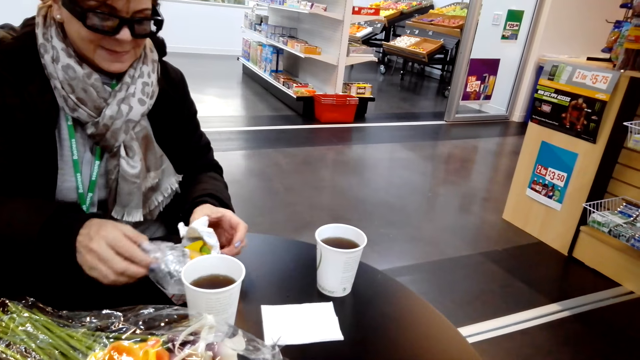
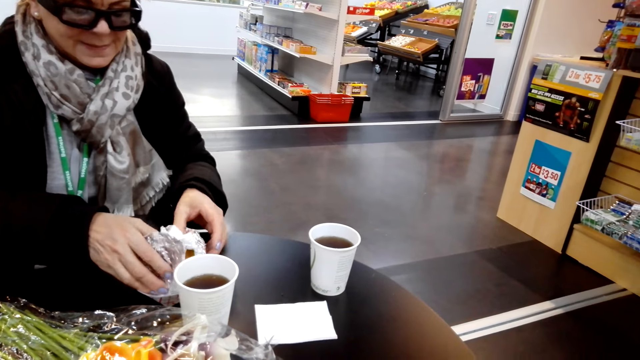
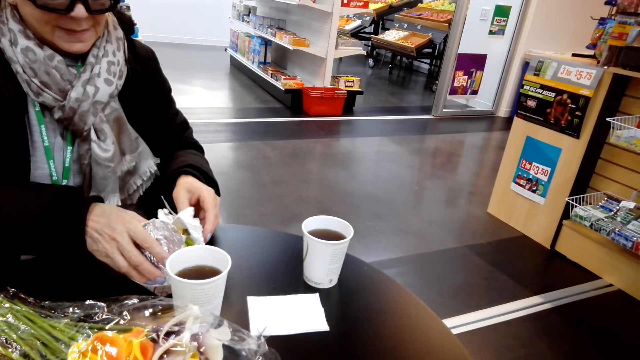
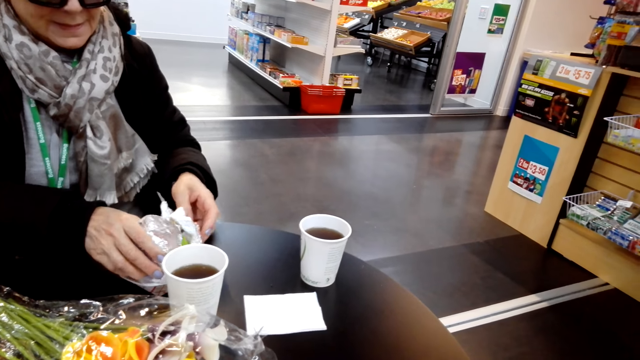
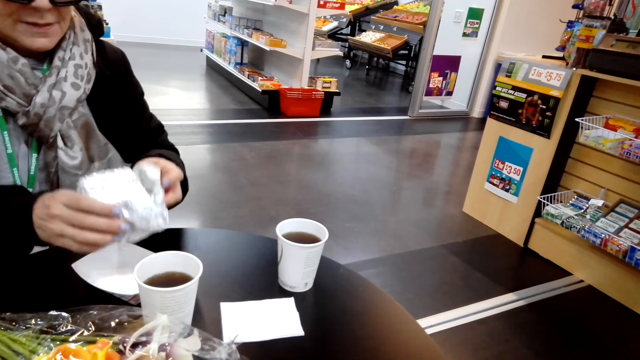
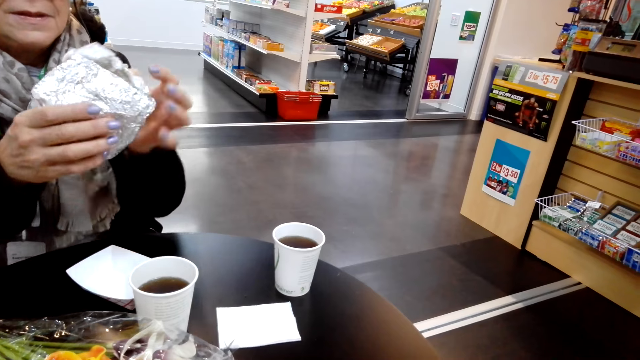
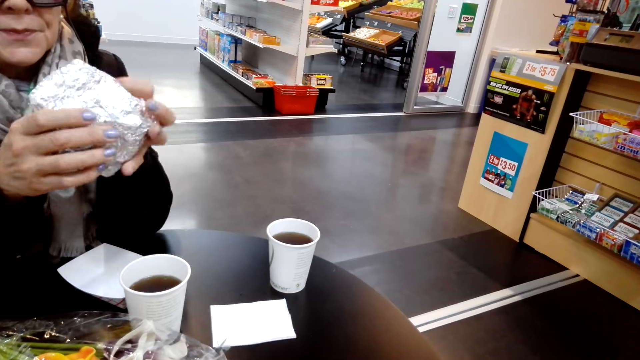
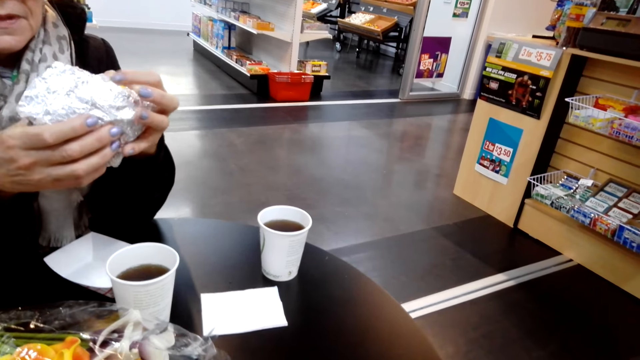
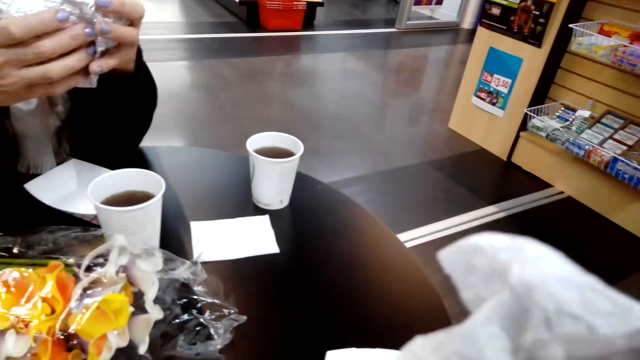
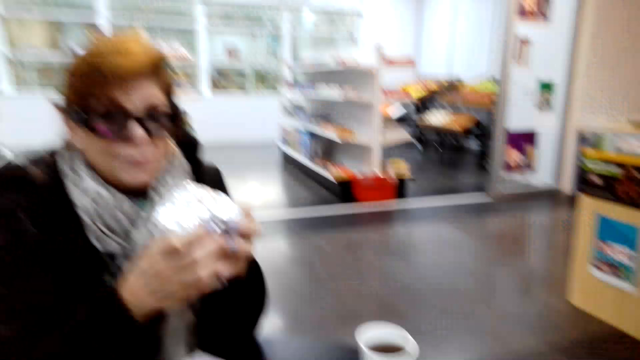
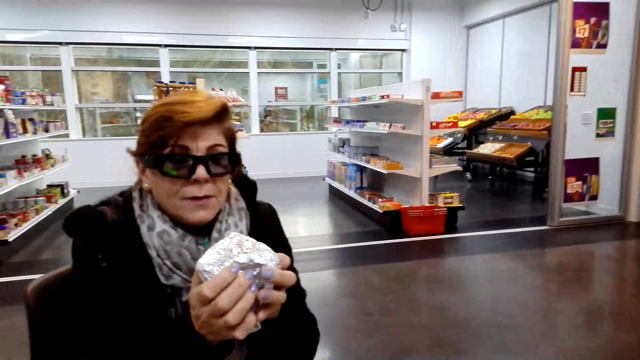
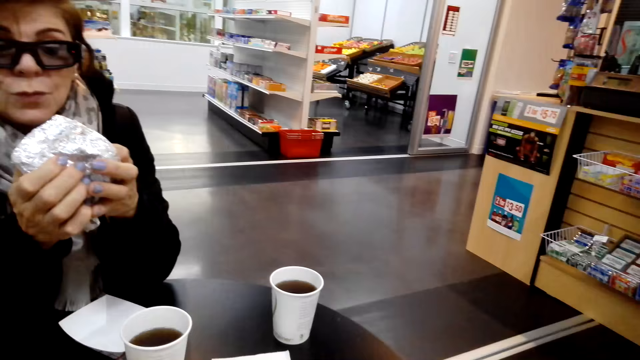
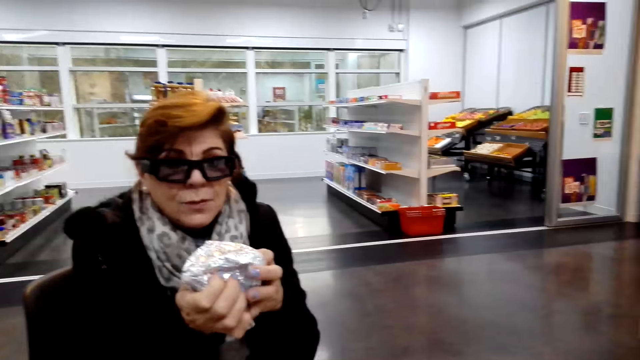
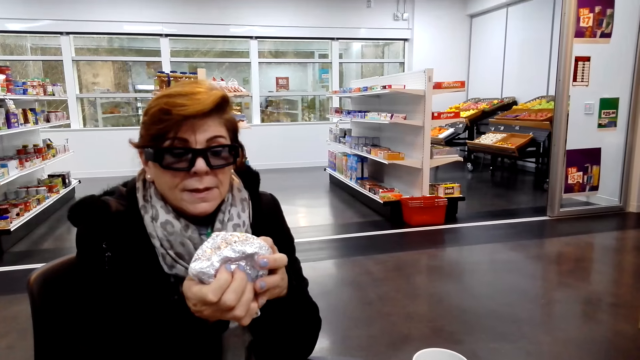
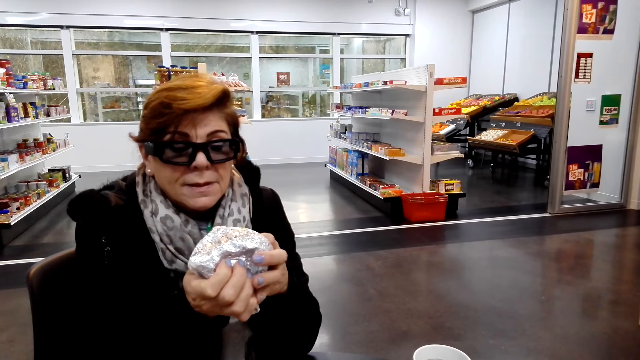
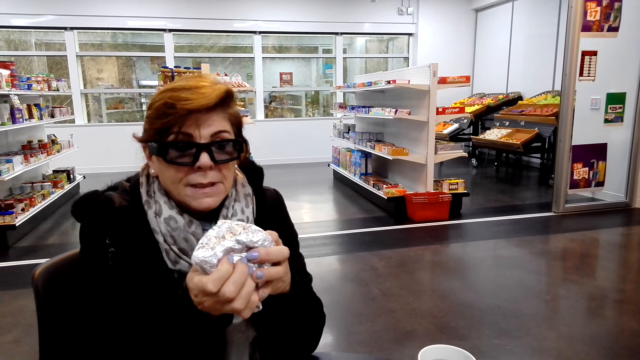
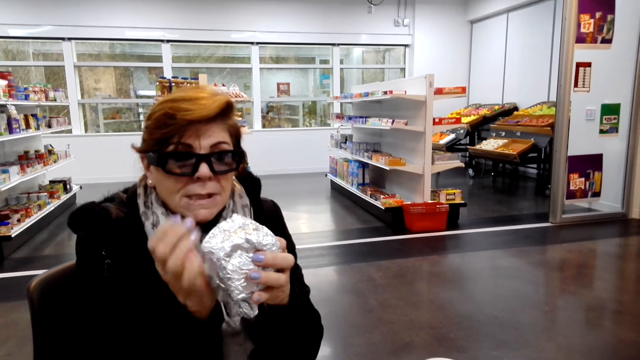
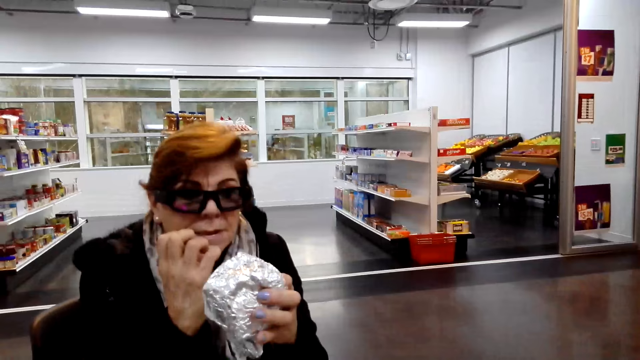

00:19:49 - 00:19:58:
A lady picks up foil or a snack. The camera wearer looks around.

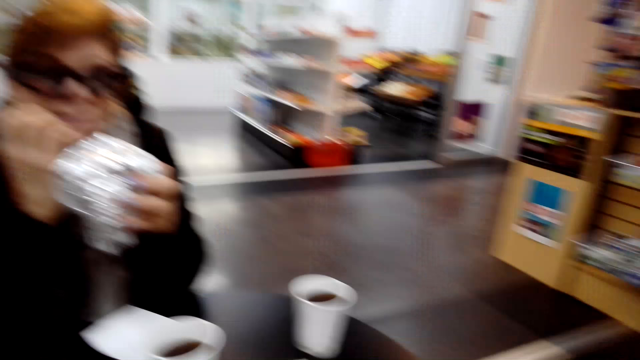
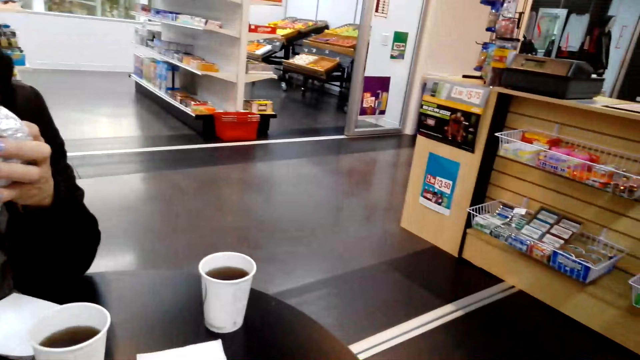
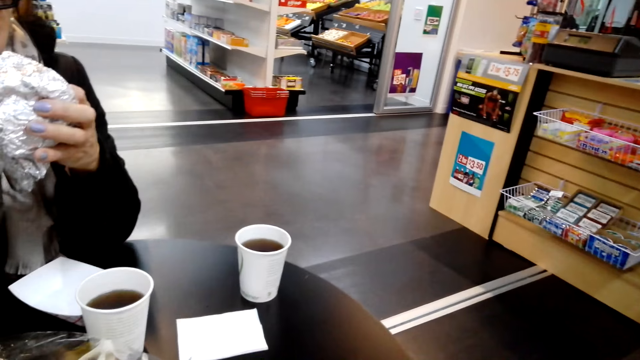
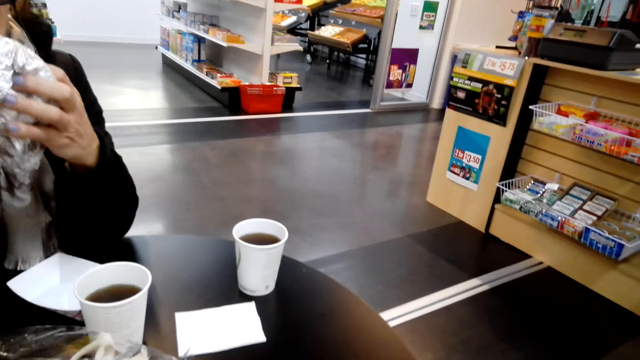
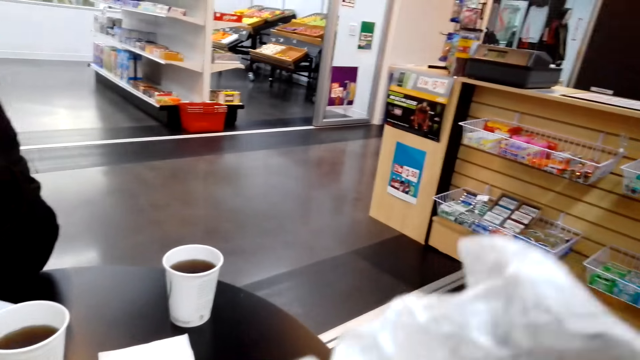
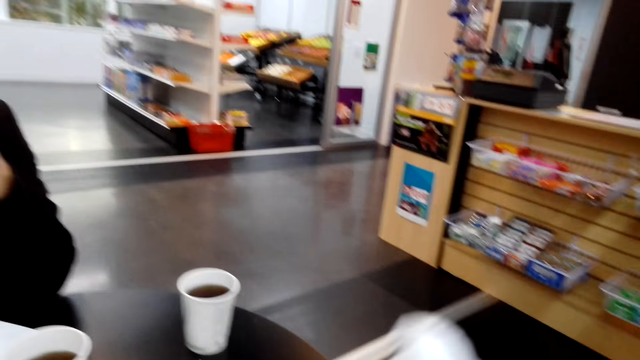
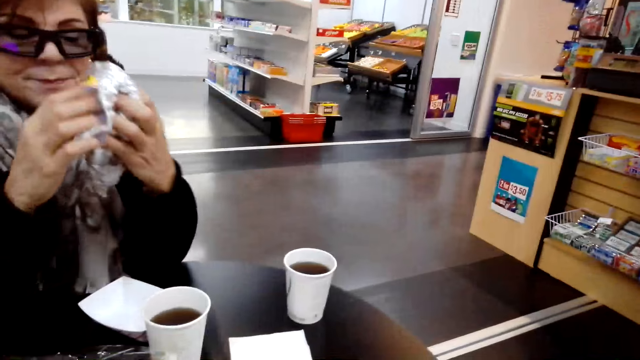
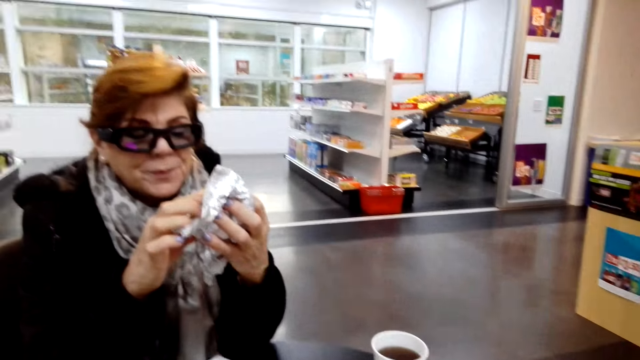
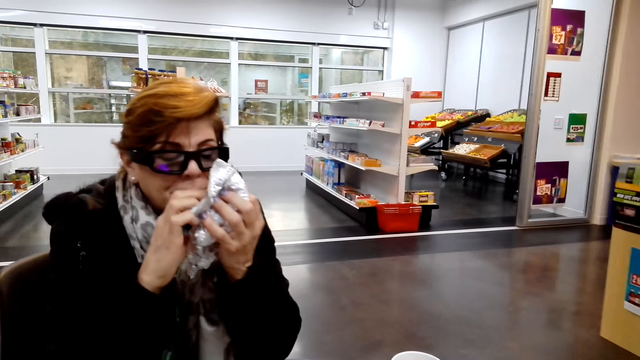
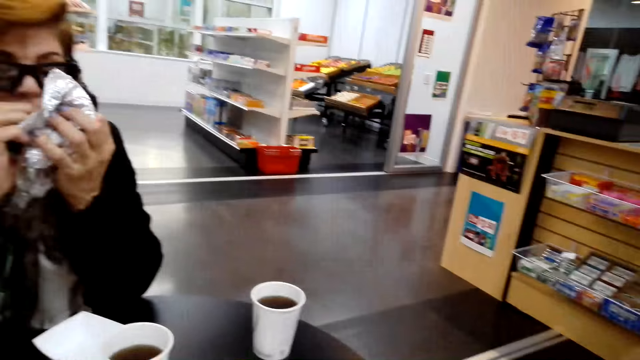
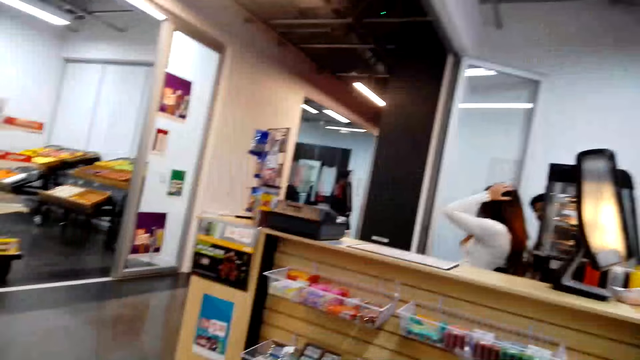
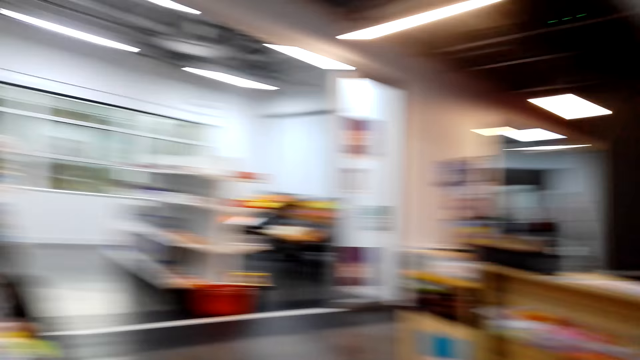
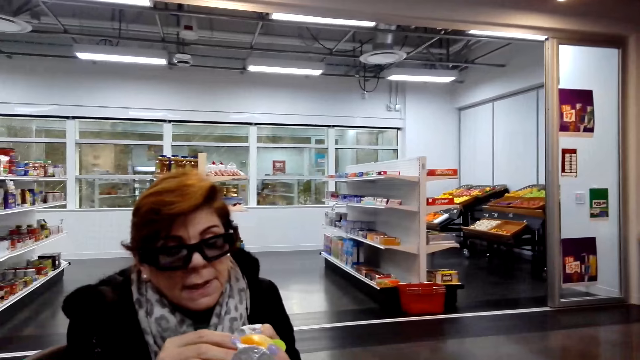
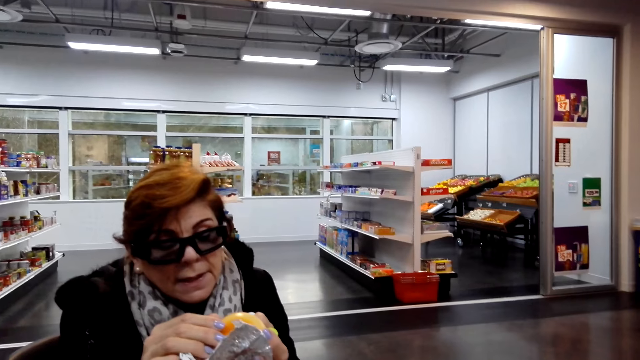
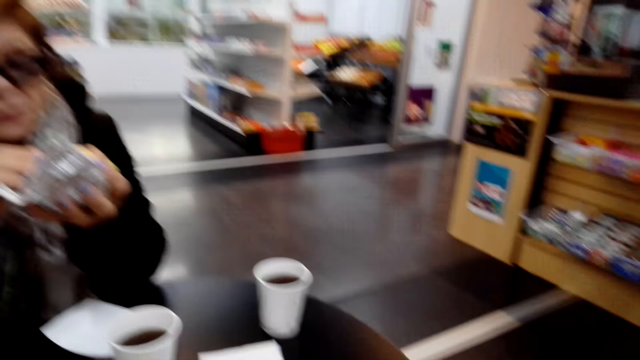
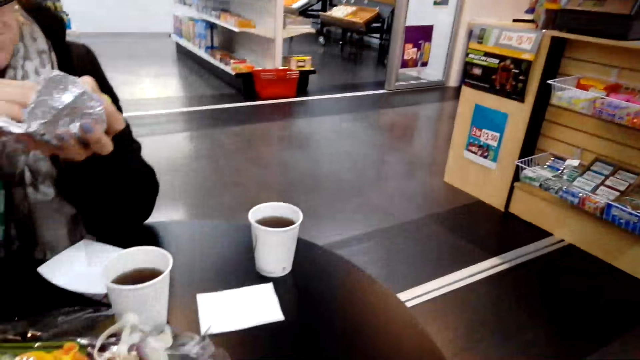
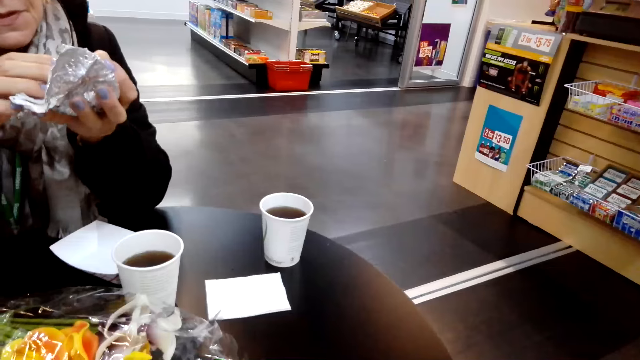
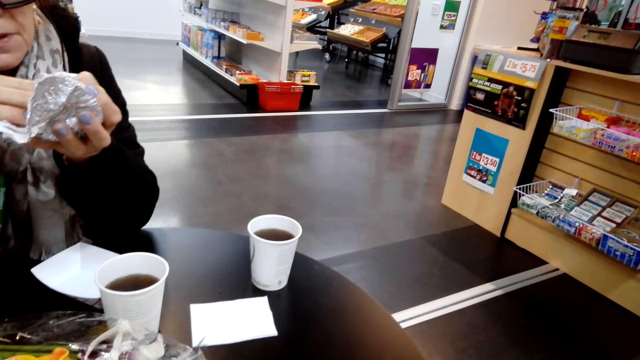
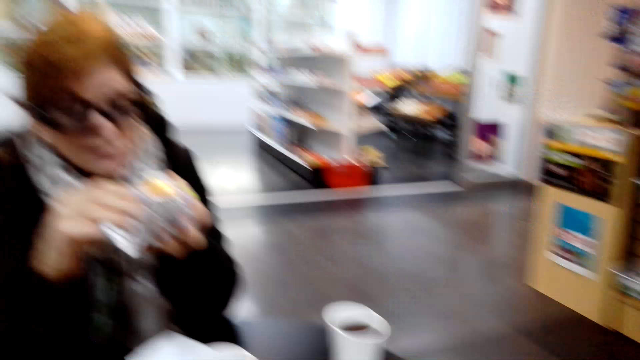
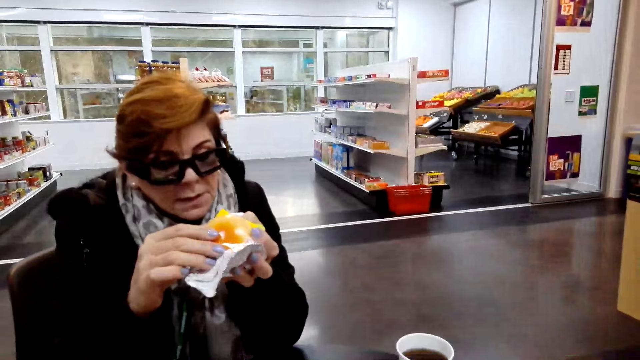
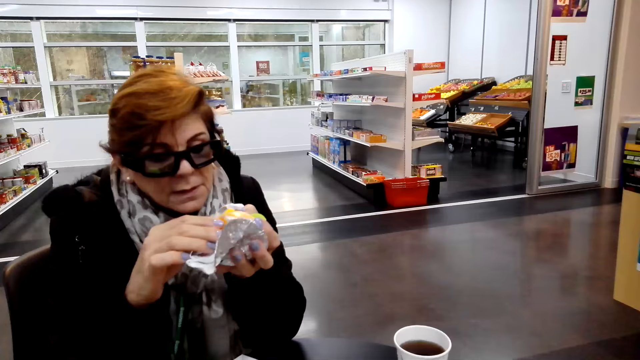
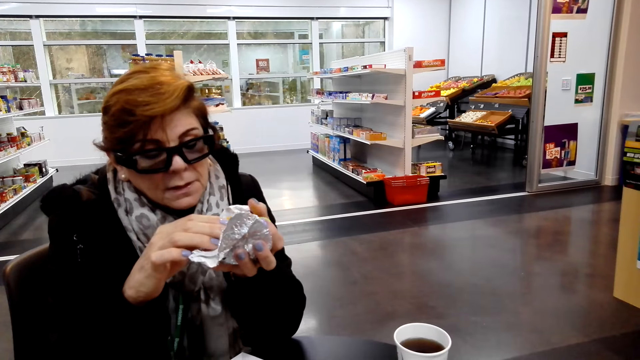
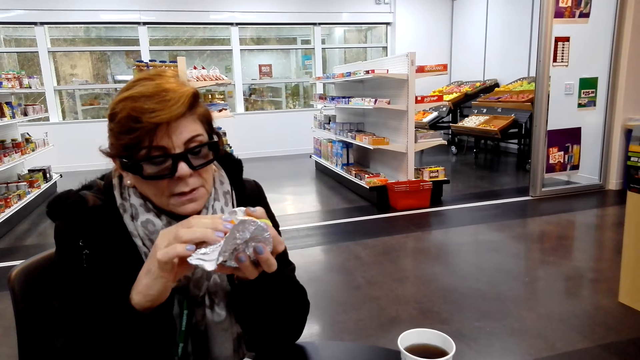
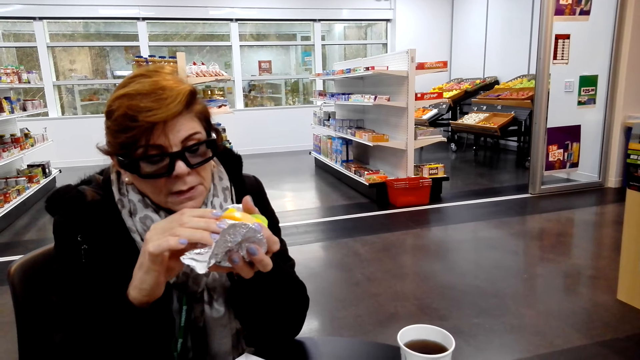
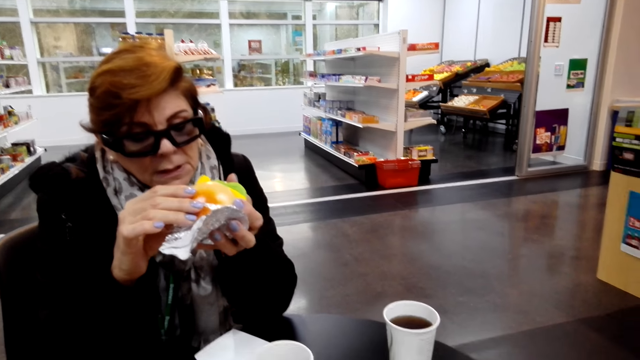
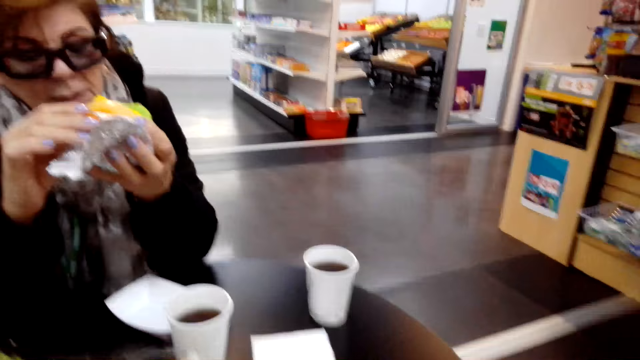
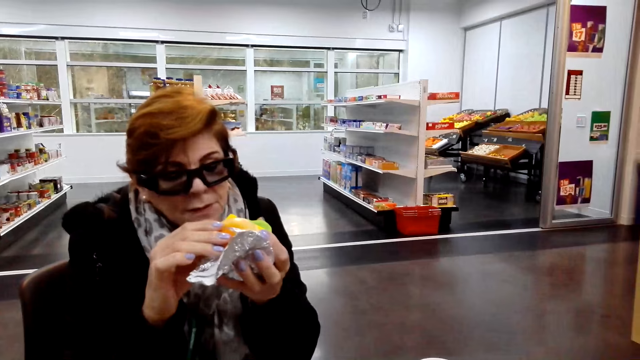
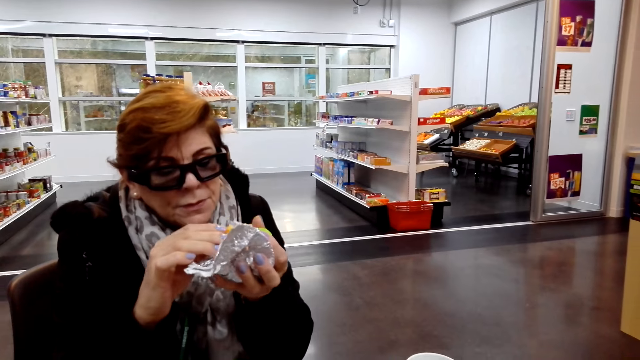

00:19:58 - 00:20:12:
A lady holds foil. The camera wearer eats a snack. They hold something. The lady eats a snack. She eats a snack again. The camera wearer looks around. They turn around the room. The lady holds something.
